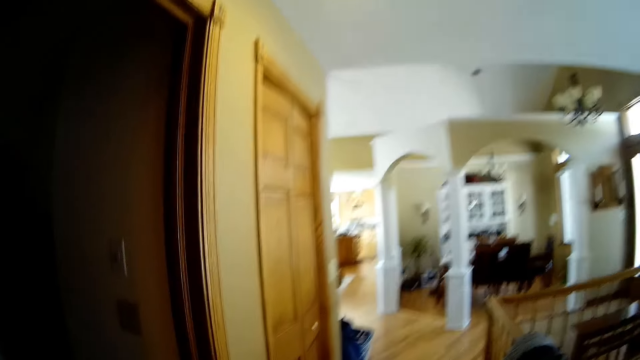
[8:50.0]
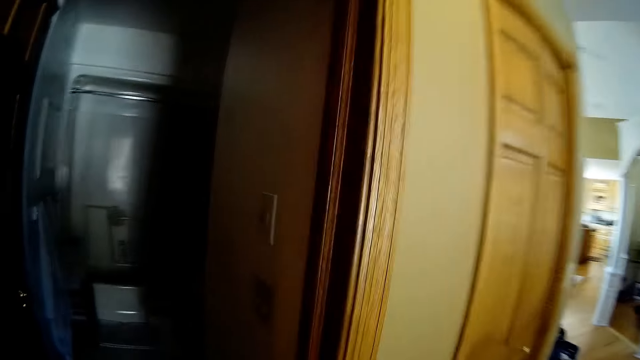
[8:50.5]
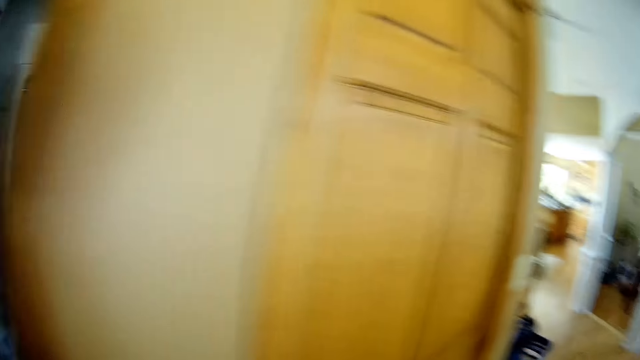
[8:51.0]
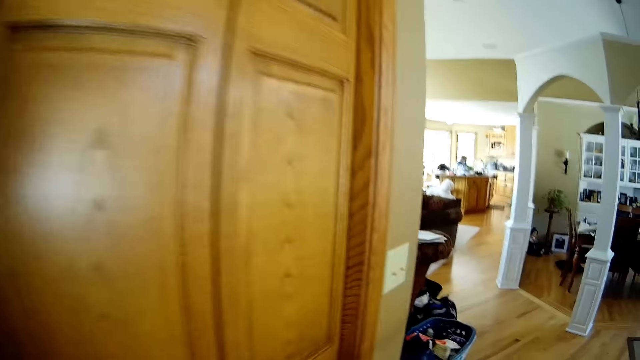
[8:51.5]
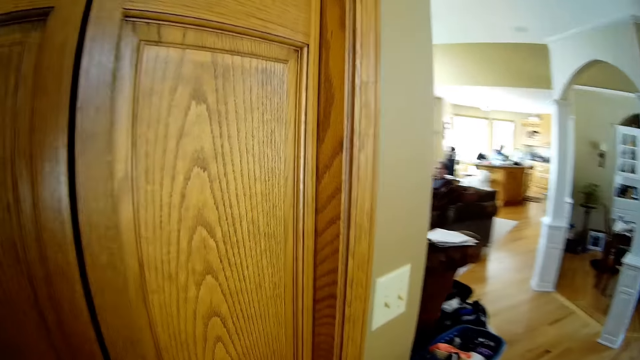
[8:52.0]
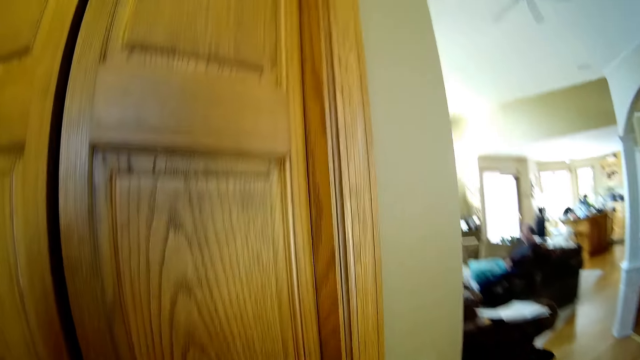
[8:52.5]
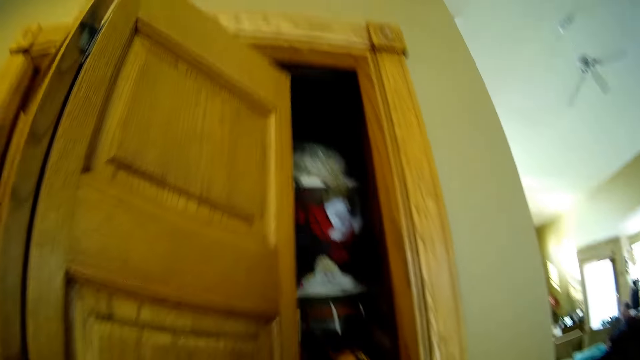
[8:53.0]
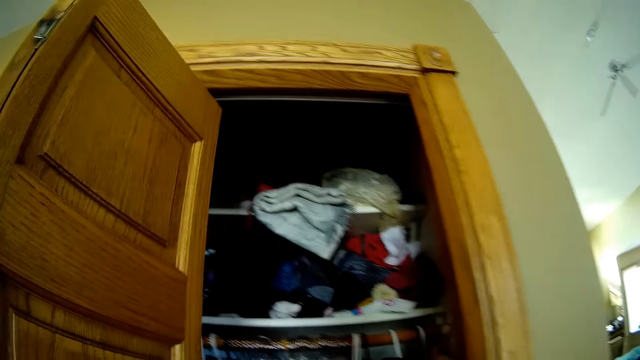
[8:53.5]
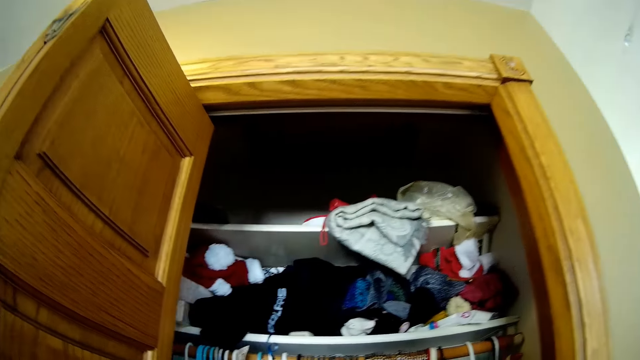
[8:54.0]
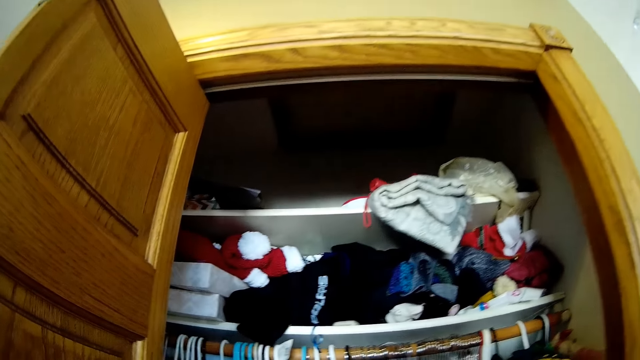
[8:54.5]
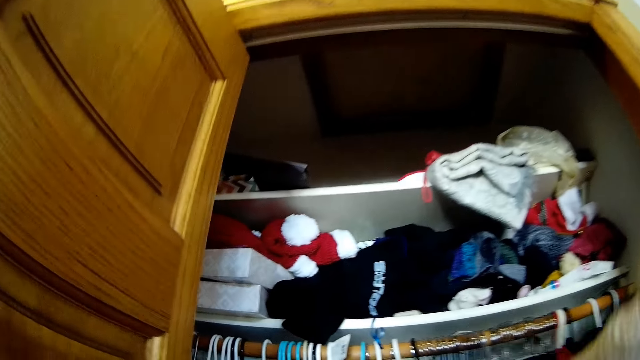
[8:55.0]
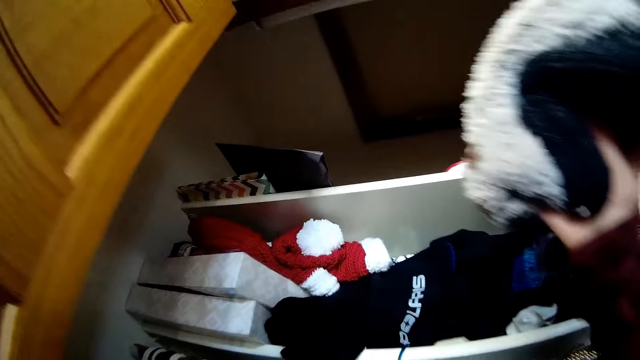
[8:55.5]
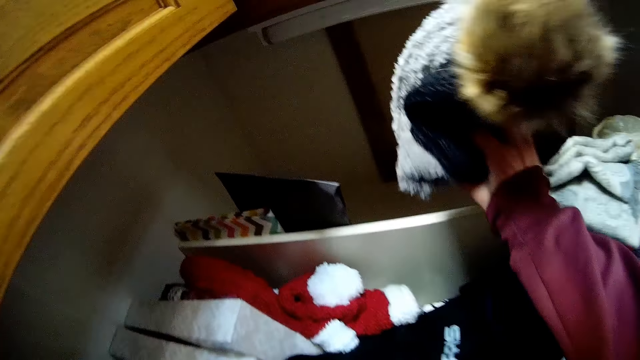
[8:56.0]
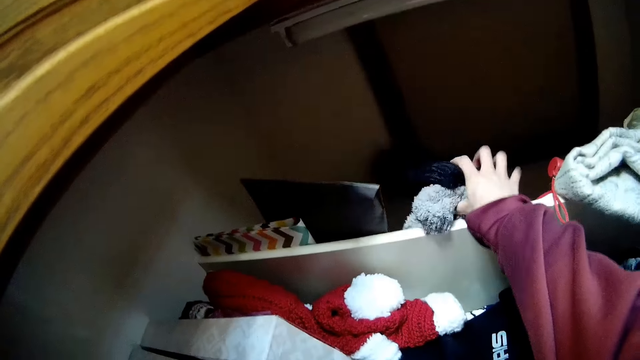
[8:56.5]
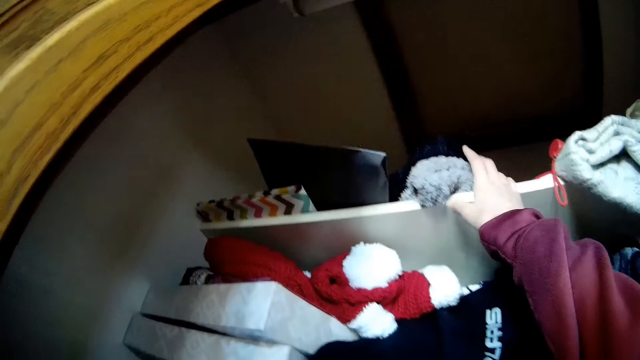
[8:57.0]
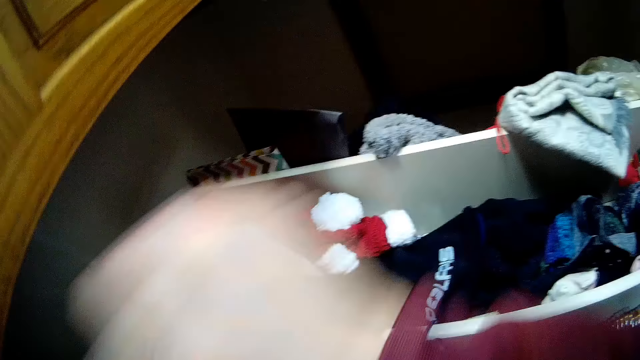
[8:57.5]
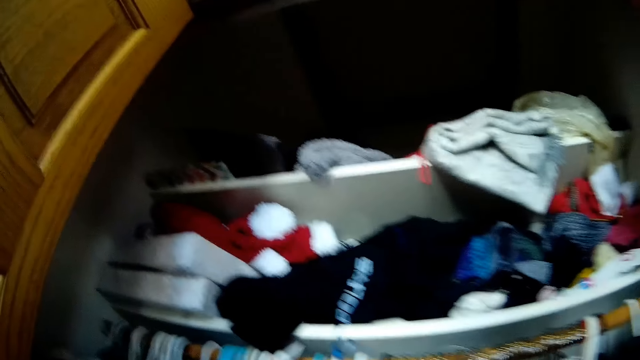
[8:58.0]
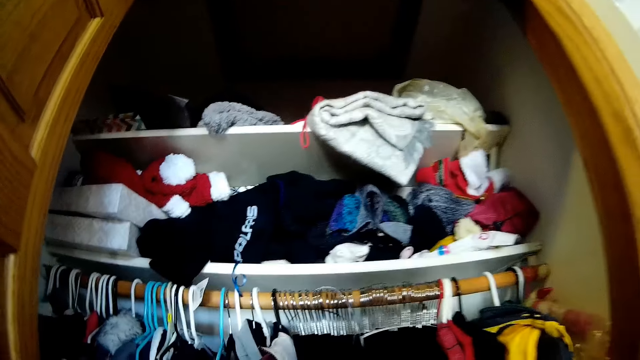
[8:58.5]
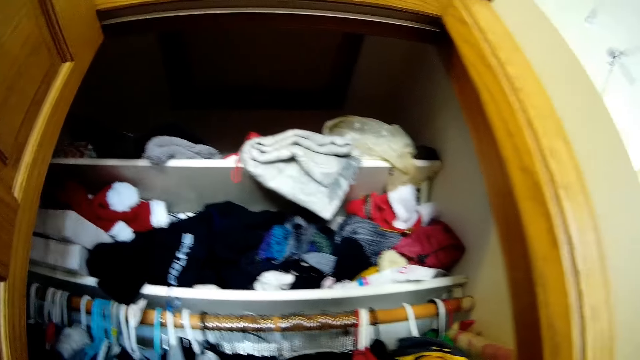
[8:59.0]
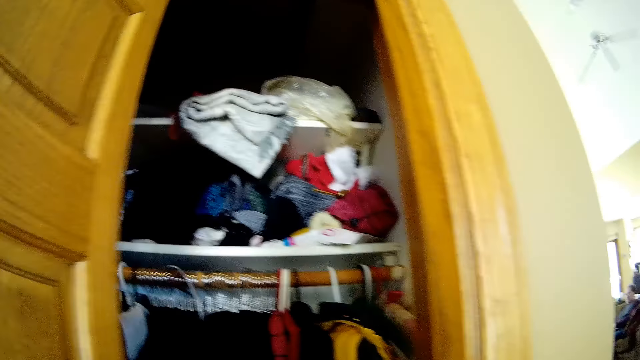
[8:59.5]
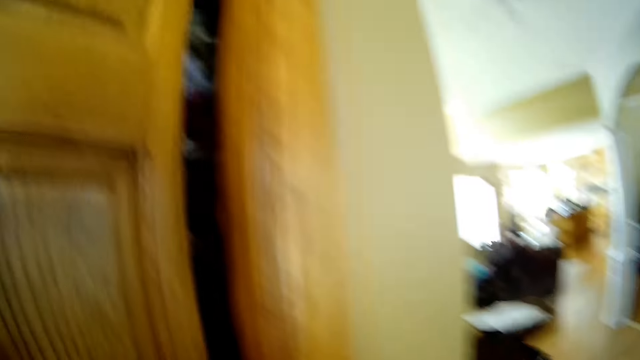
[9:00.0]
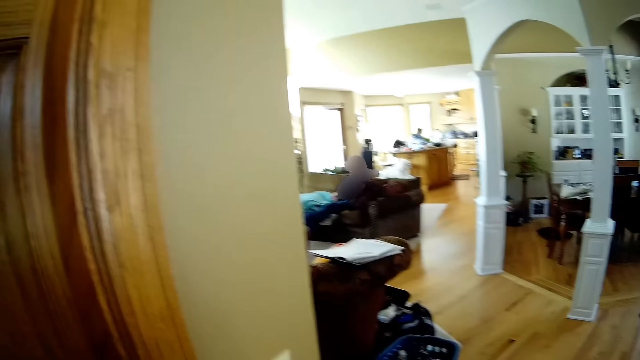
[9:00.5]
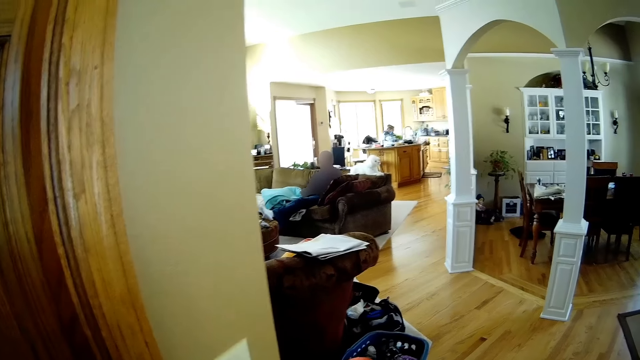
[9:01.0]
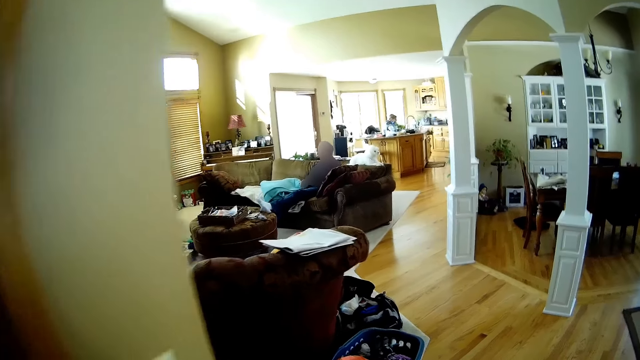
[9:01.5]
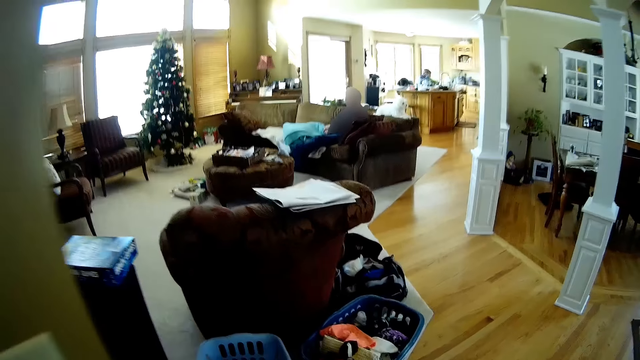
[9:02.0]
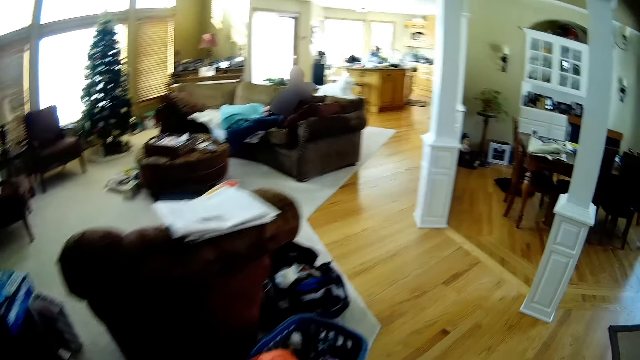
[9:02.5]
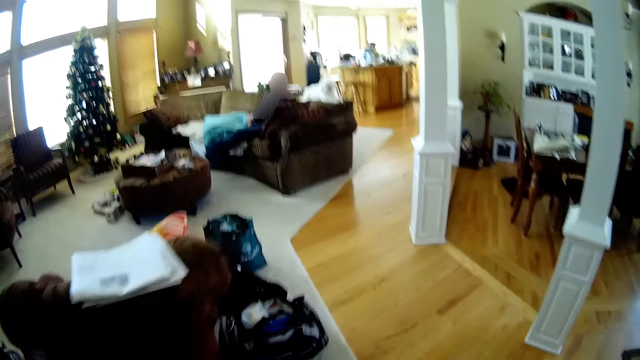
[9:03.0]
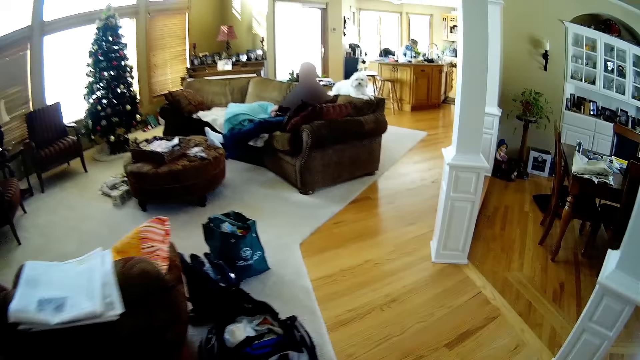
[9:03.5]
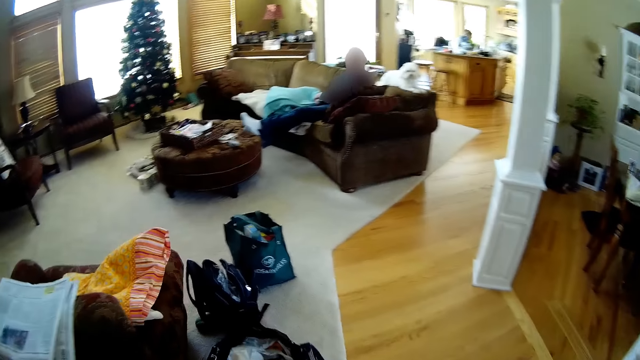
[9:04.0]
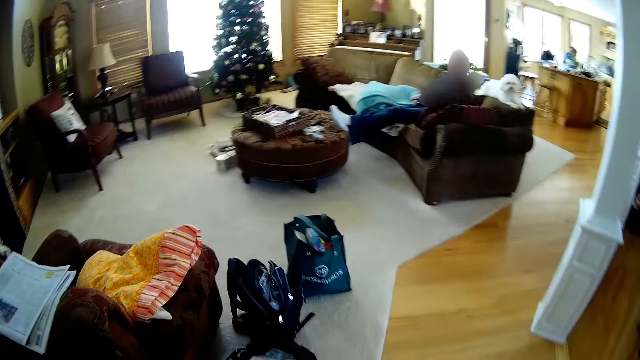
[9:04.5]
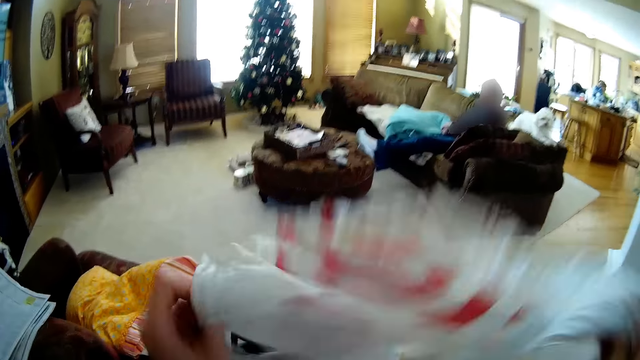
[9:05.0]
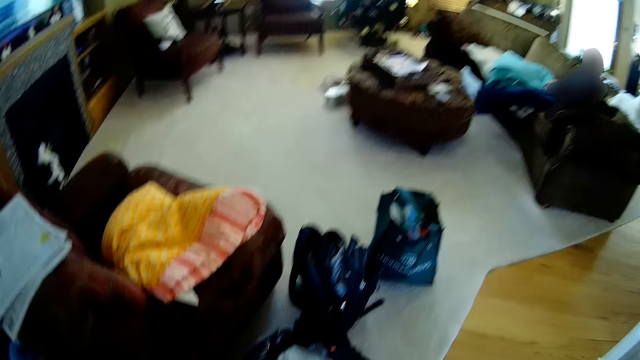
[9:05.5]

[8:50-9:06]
The camera wearer opens the closet. She puts the cloth into the wardrobe with her right hand. She removes her right hand from the closet. She closes the closet. She lifts a package.

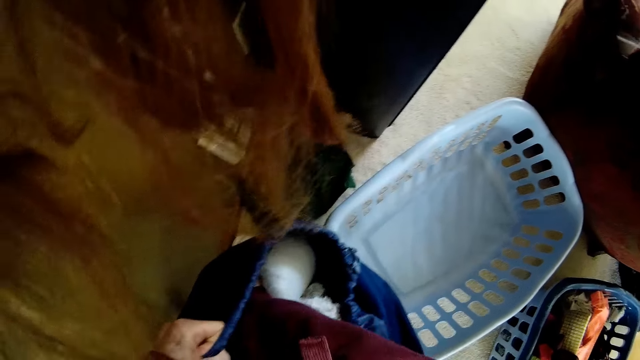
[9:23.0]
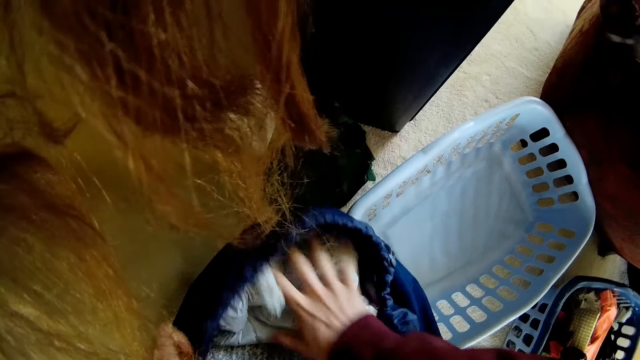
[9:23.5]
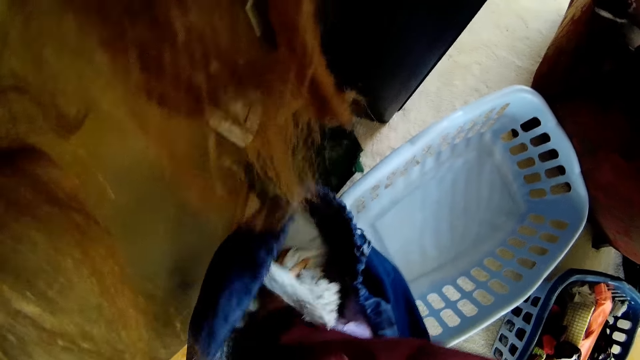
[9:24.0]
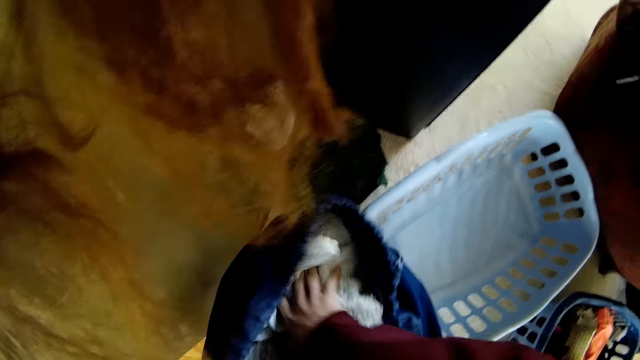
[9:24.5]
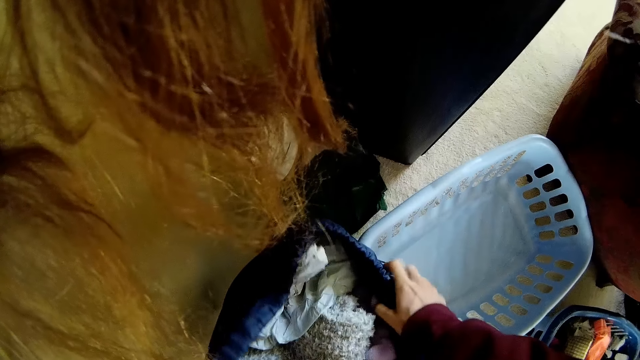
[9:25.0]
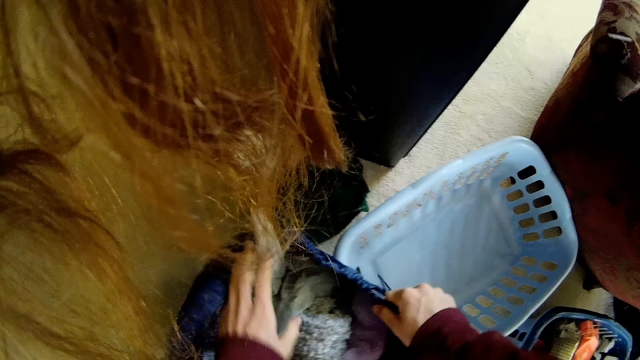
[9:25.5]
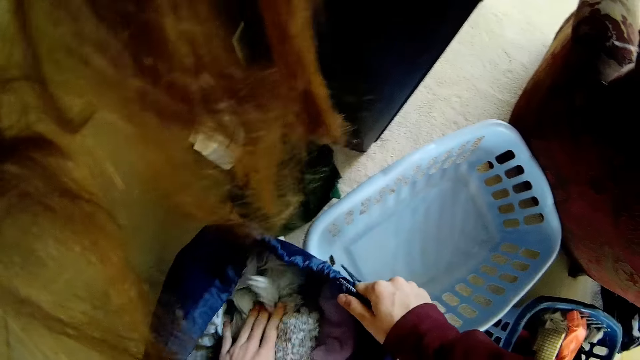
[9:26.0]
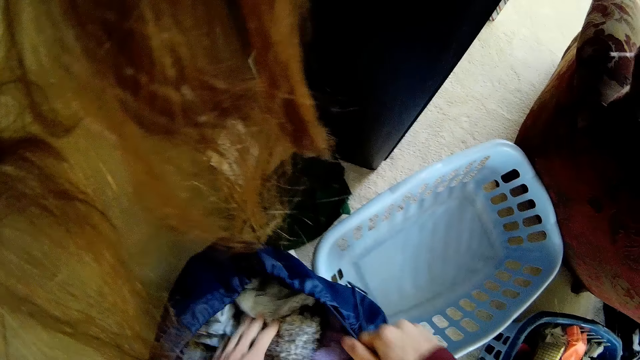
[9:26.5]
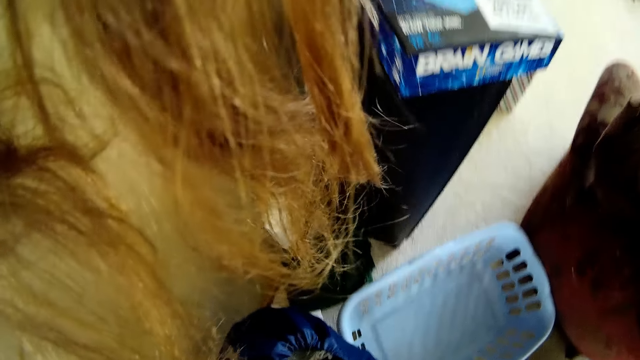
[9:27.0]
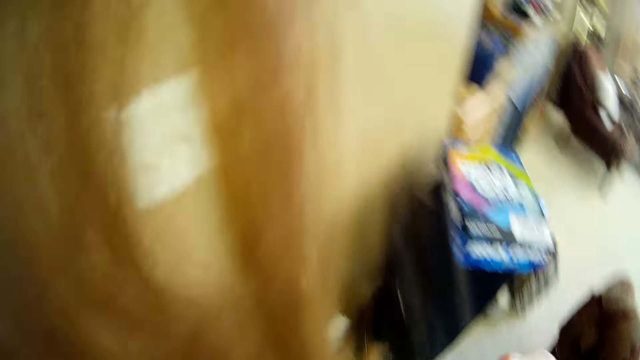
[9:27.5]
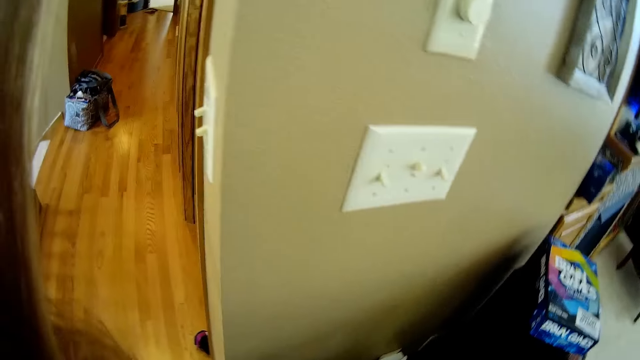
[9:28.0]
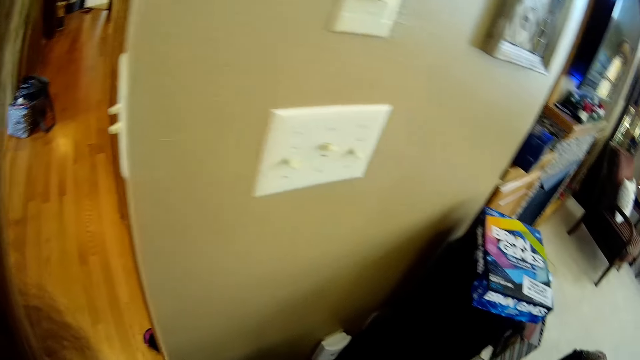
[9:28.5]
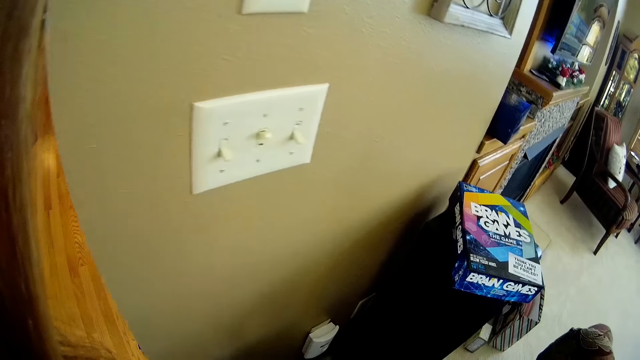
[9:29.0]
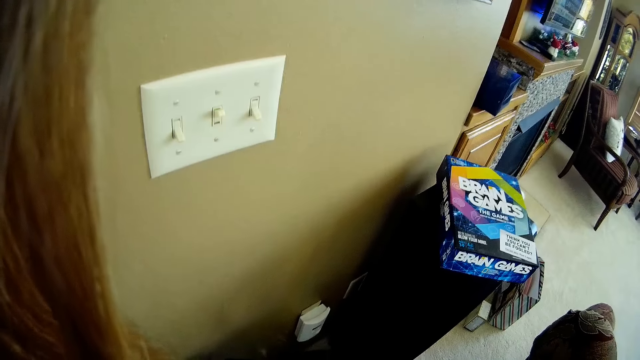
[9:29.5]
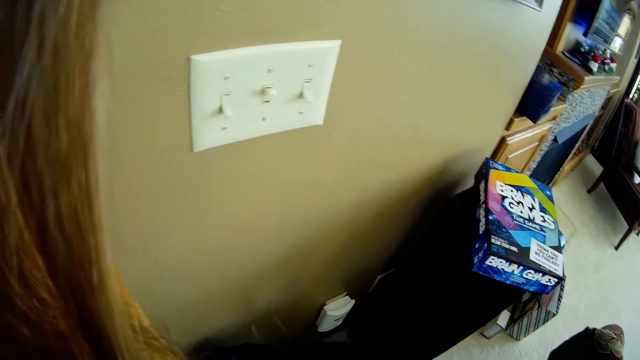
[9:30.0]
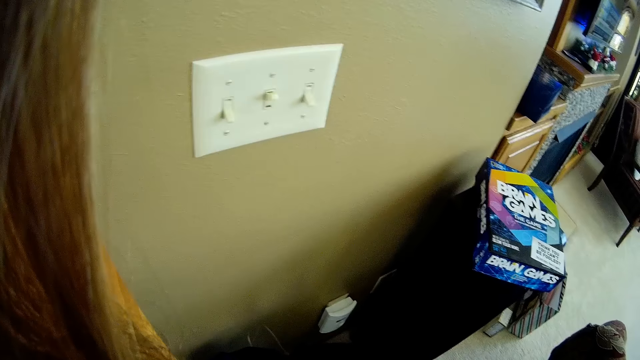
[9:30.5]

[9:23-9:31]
The camera wearer holds the blue bag with her right hand. She forces the polythene bag into the blue bag with her left hand. She looks around the house.
